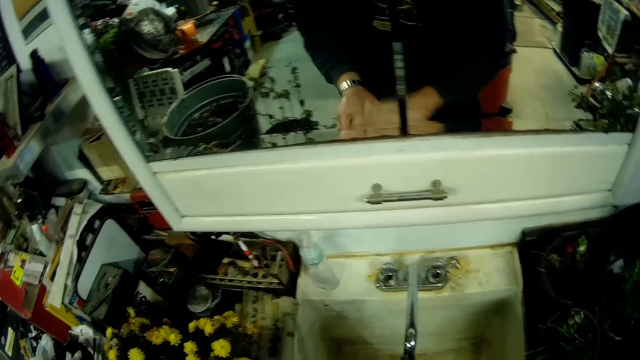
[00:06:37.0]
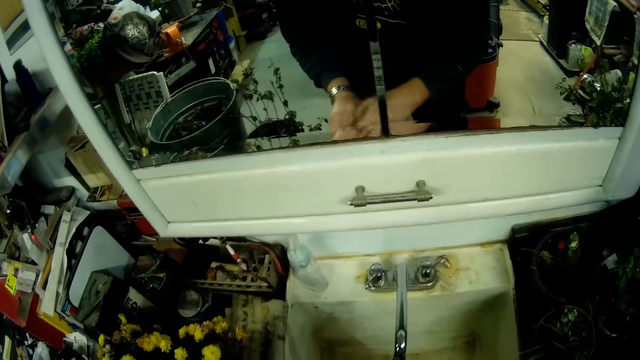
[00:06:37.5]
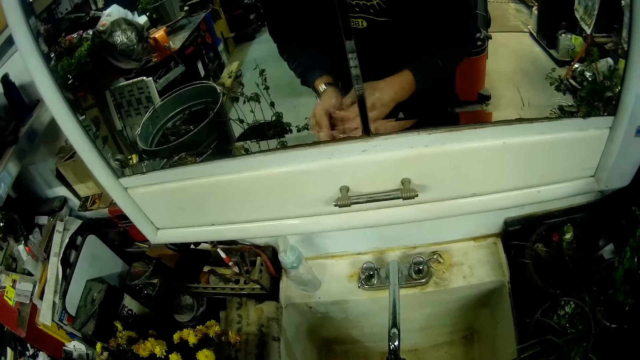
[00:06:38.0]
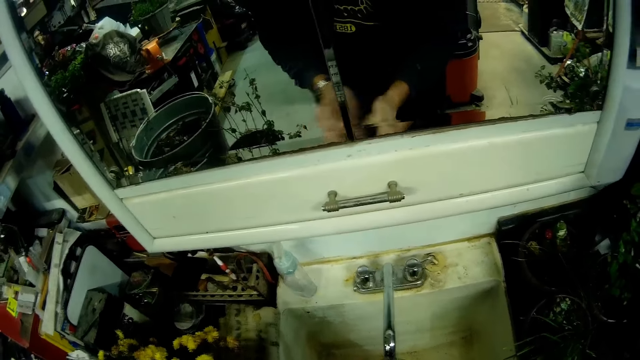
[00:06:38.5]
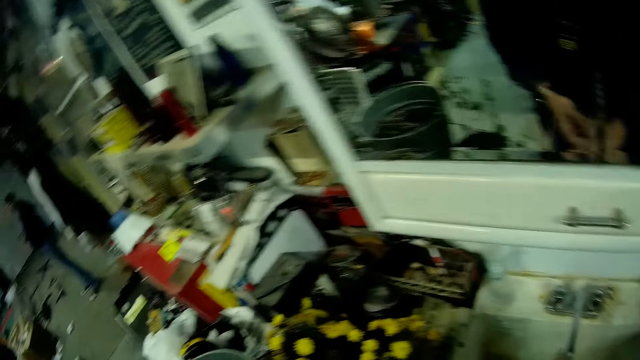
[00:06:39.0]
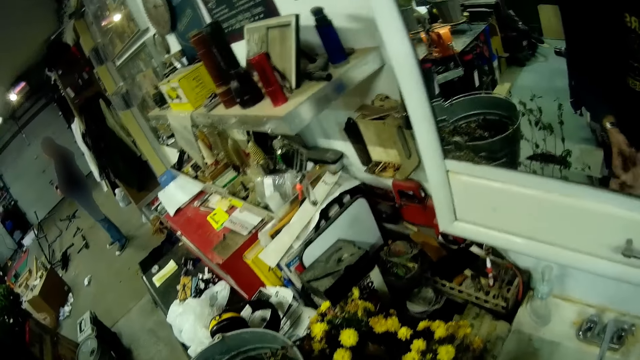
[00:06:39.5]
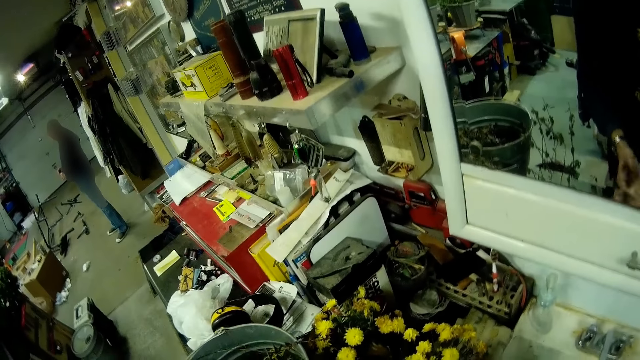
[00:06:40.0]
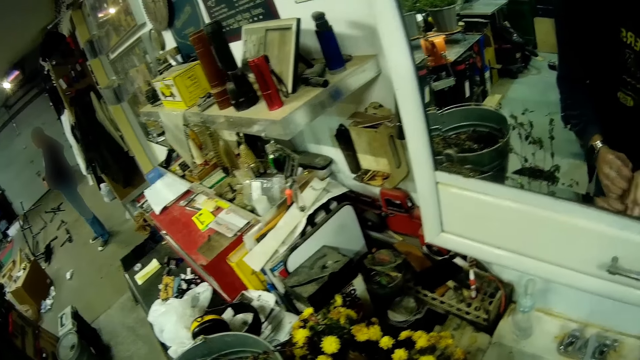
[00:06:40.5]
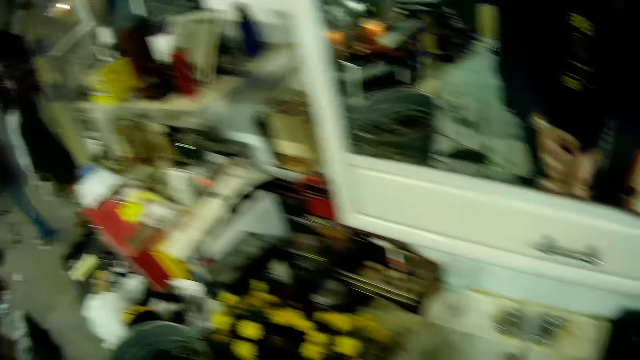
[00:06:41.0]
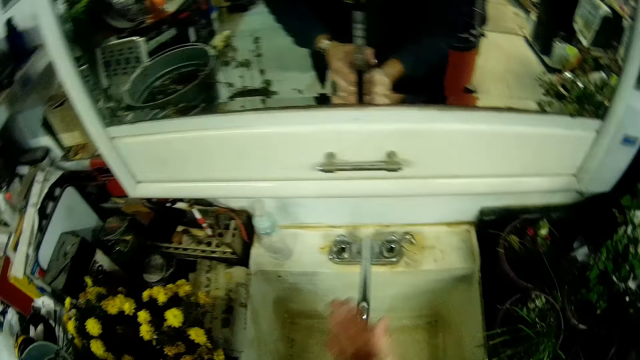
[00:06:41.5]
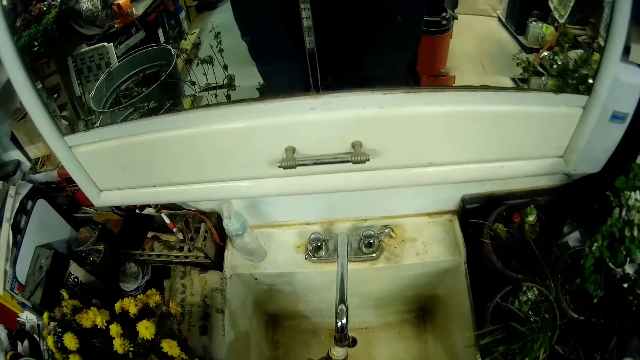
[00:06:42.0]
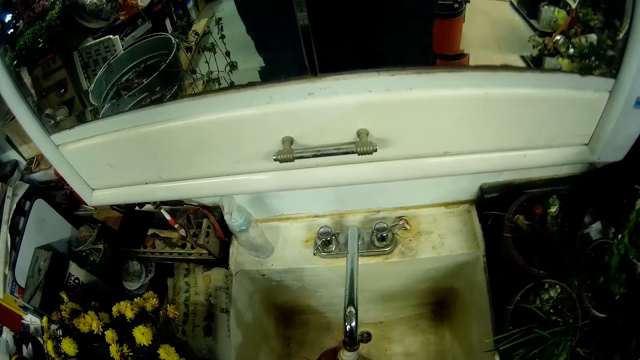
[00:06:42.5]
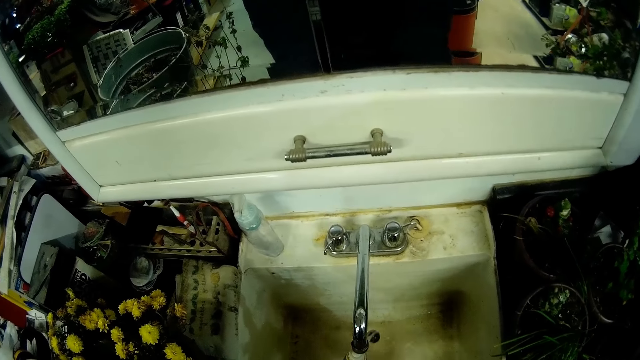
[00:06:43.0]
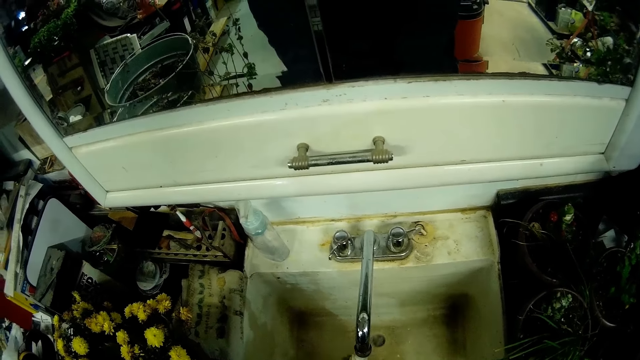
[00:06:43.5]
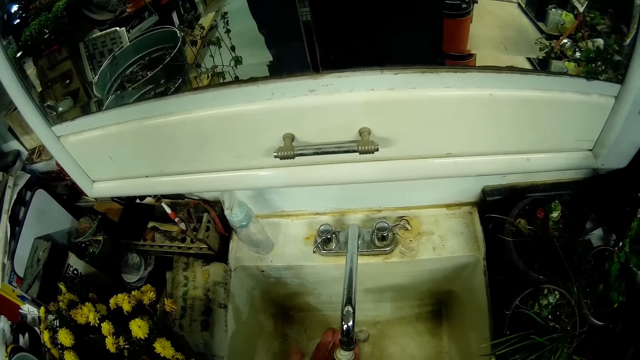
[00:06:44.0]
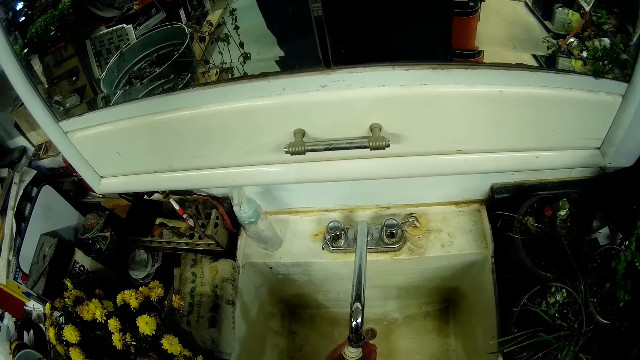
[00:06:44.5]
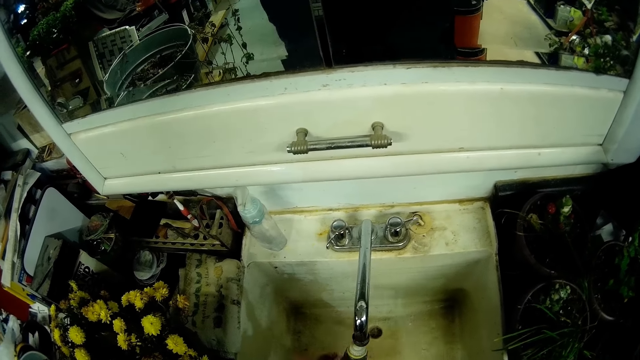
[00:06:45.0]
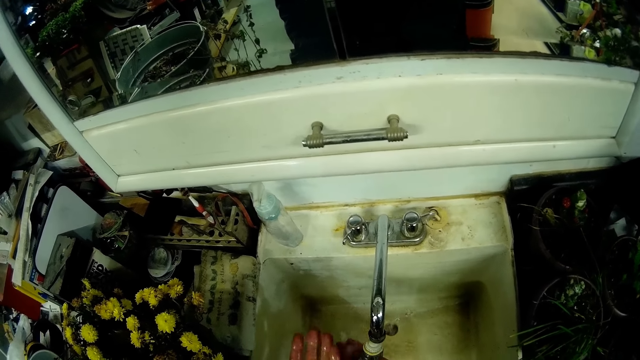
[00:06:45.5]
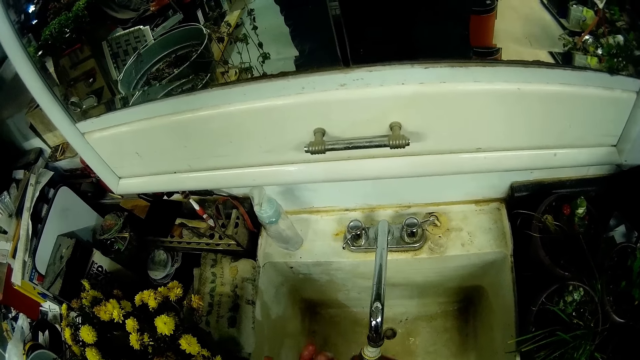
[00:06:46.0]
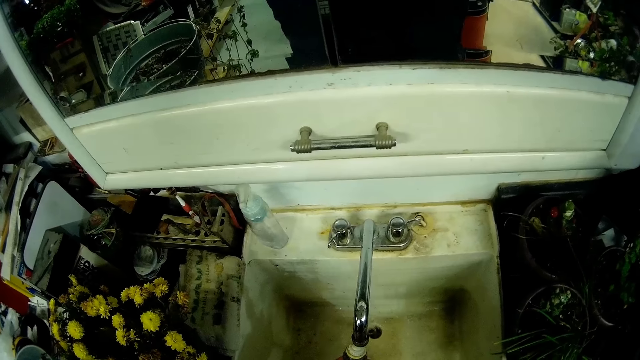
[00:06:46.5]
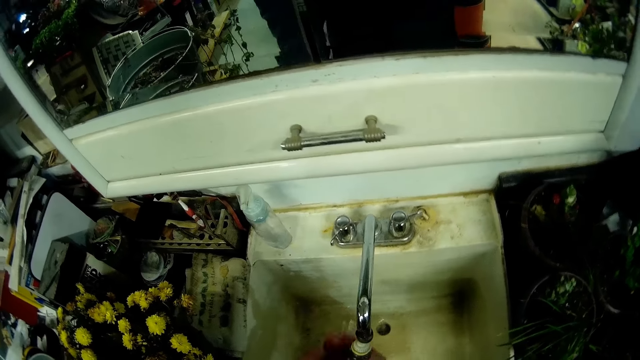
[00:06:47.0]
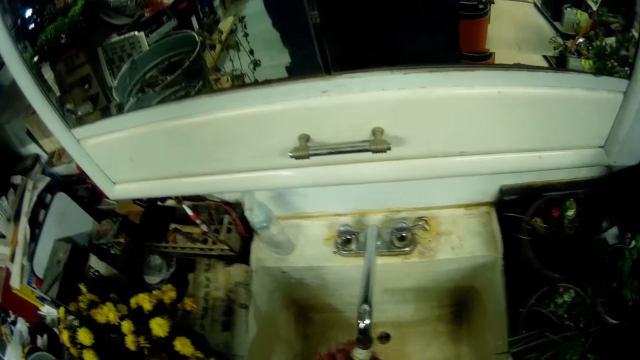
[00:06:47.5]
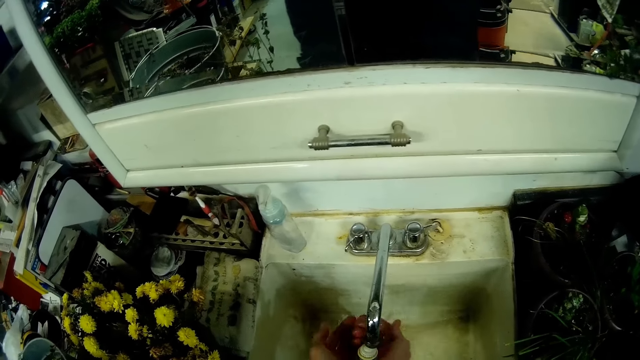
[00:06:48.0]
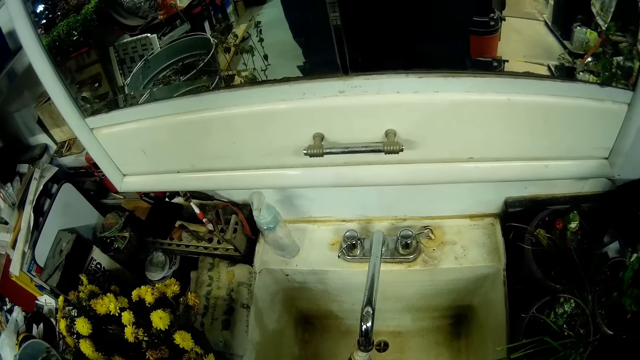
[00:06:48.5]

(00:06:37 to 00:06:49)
The camera wearer washes both hands under the water tap.

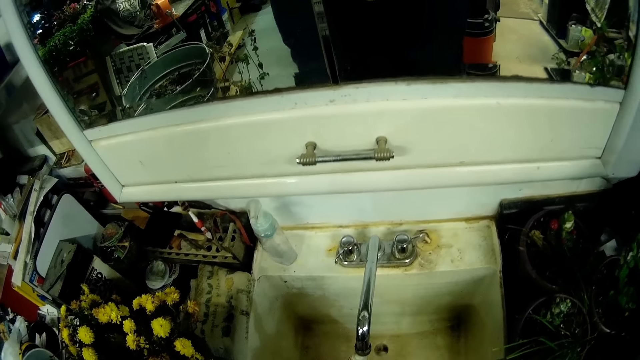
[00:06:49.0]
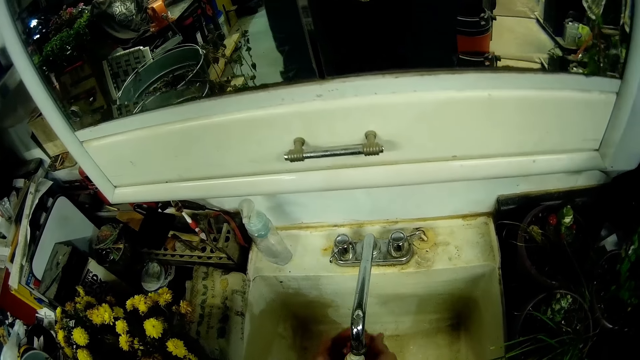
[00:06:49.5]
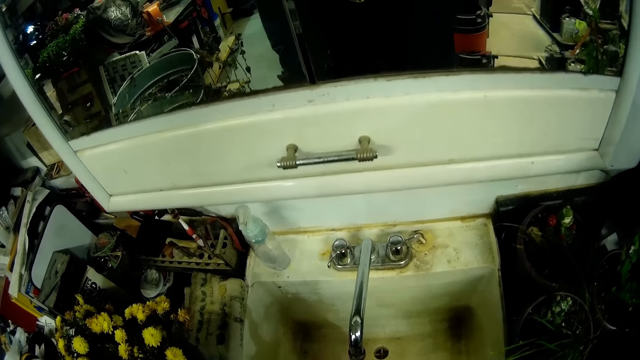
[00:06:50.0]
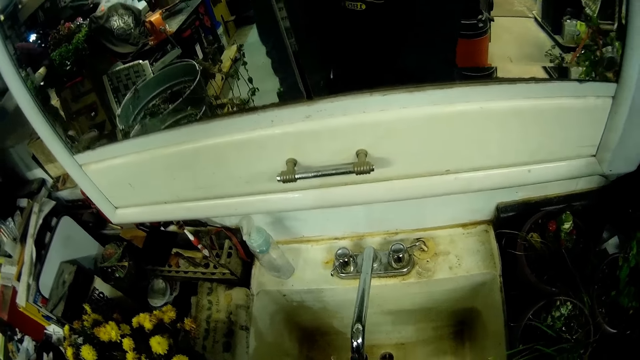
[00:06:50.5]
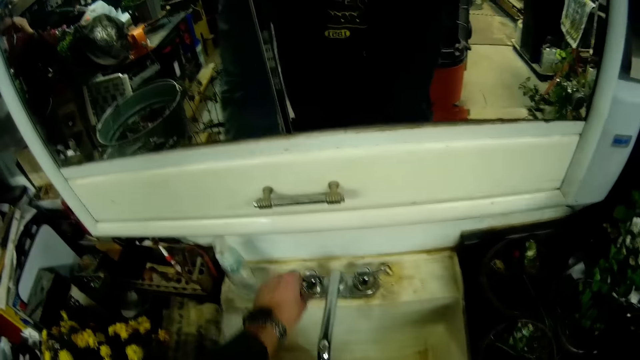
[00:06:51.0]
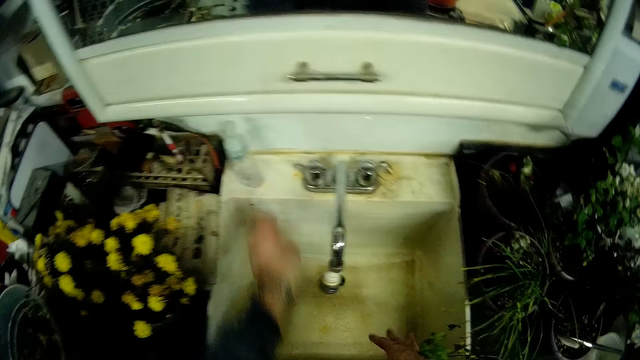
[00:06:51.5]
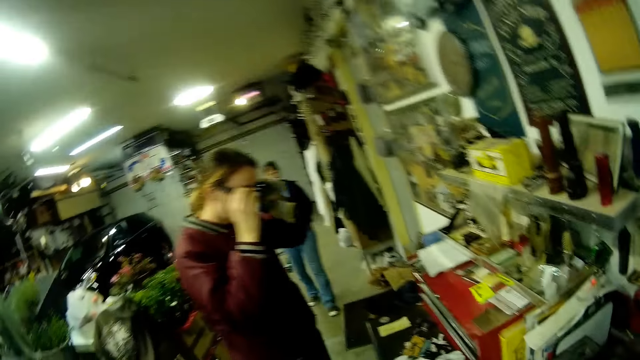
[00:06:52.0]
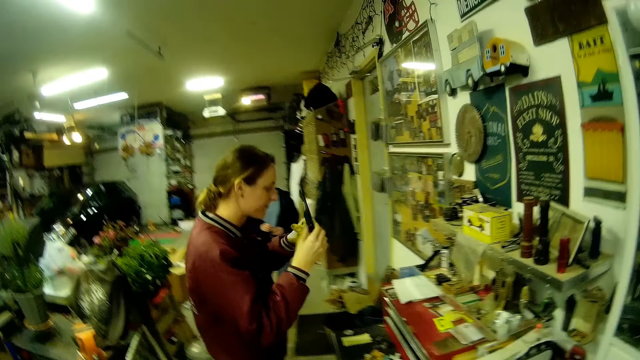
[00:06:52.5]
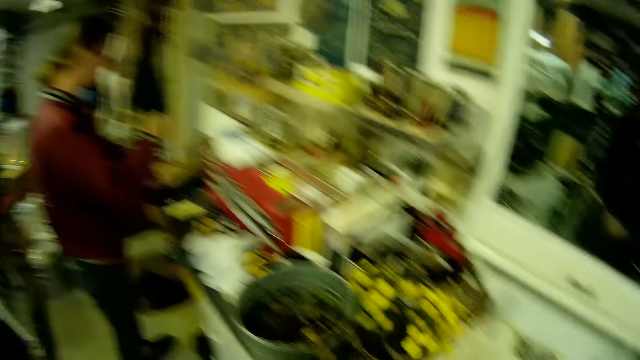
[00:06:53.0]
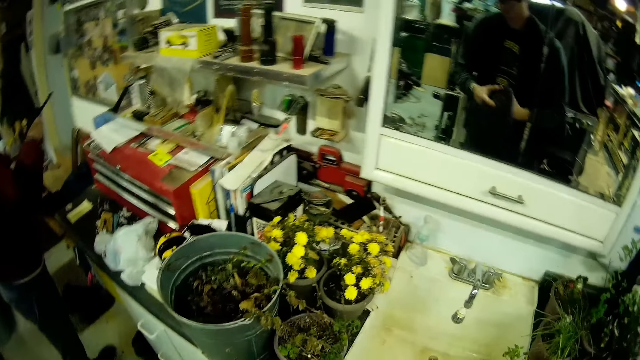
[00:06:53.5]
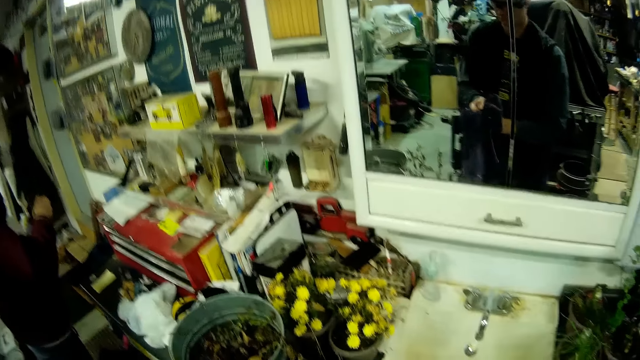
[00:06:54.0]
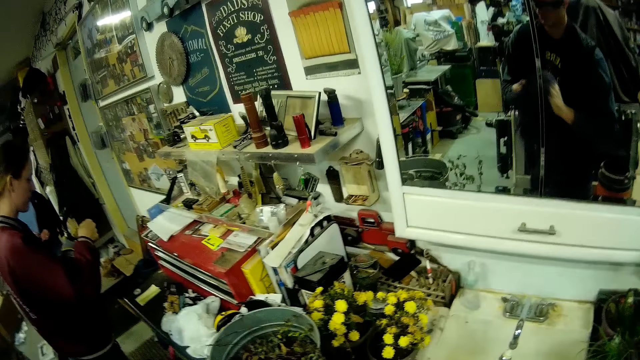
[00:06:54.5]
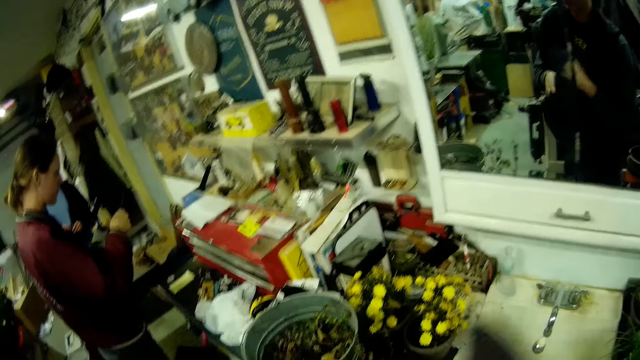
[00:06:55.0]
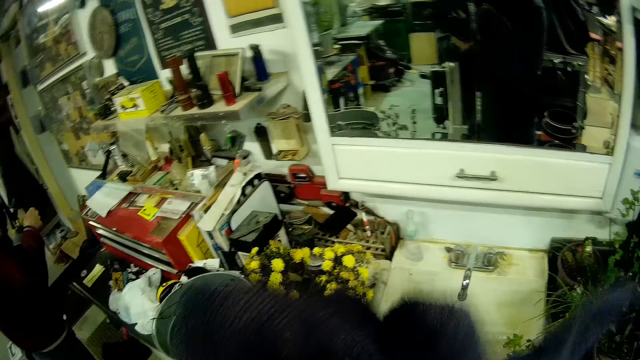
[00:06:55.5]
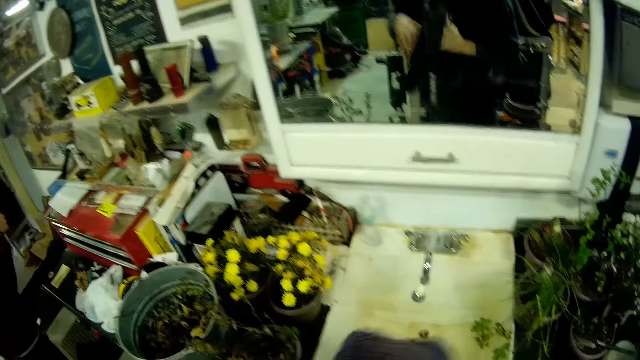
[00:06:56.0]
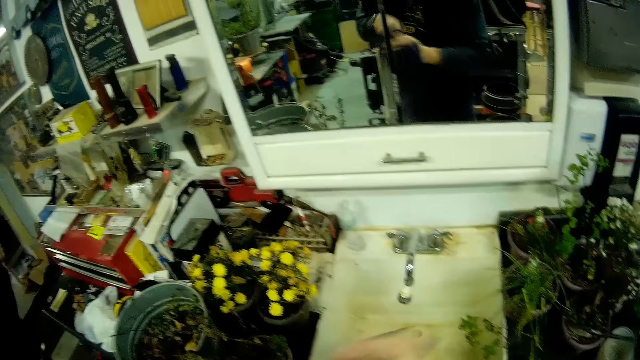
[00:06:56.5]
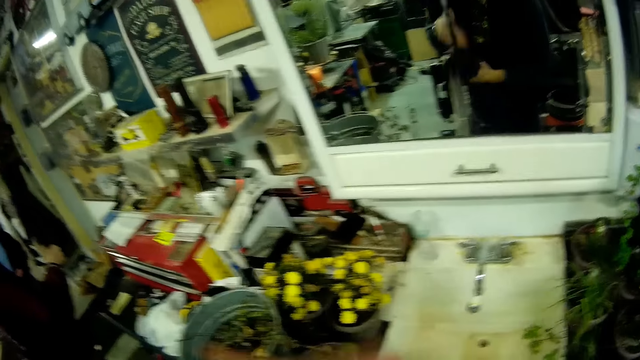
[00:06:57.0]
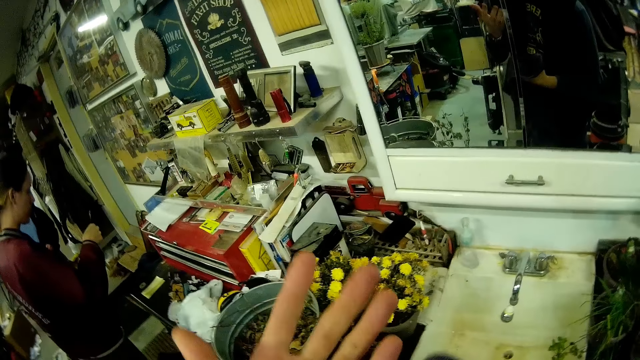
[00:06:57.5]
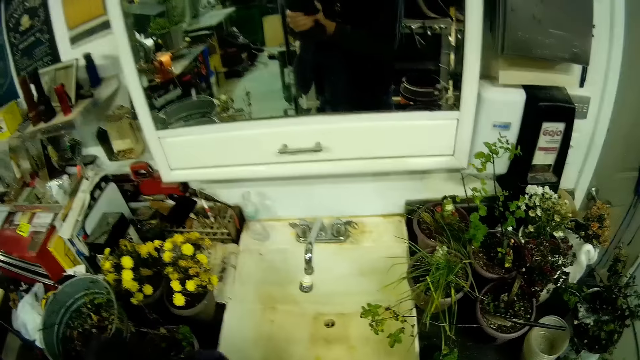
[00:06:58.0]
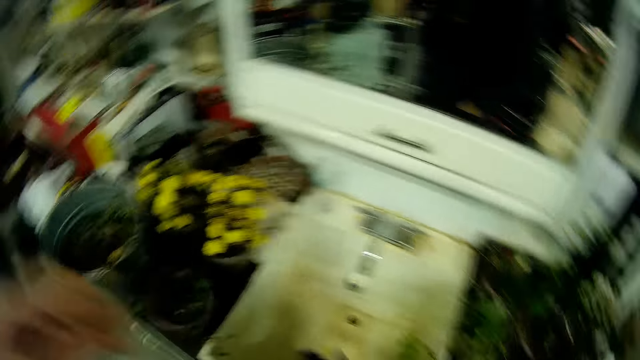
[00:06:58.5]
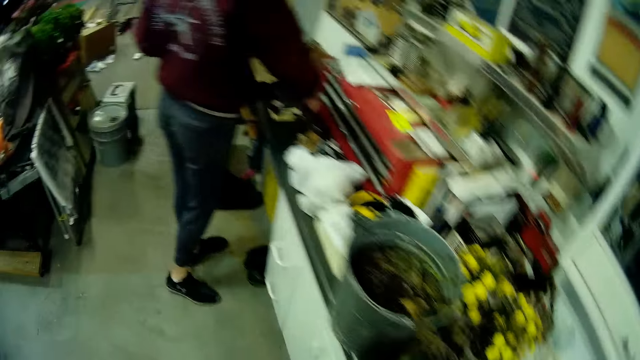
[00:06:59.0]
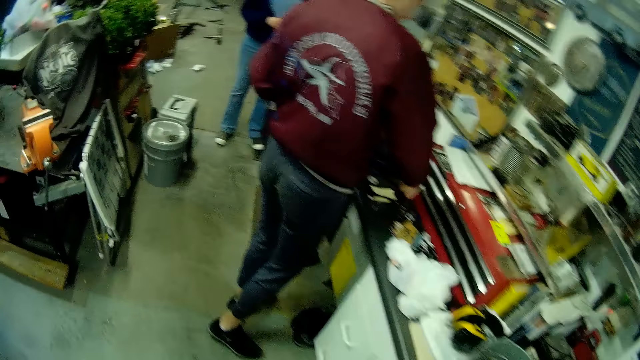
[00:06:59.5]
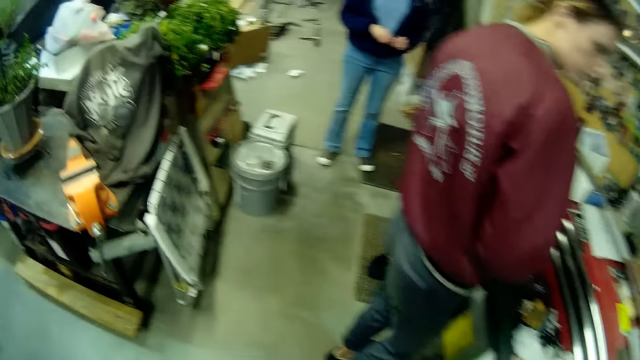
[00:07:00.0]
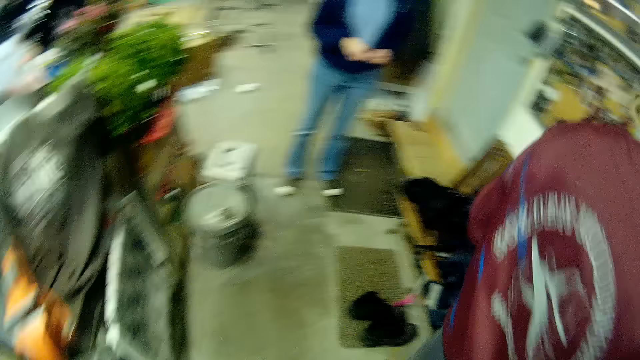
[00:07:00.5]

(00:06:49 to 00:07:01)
The camera wearer turns off the water tap with his left hand. He dries both hands with a towel. He picks the towel. He drops the towel on the floor with his right hand. He moves around.
